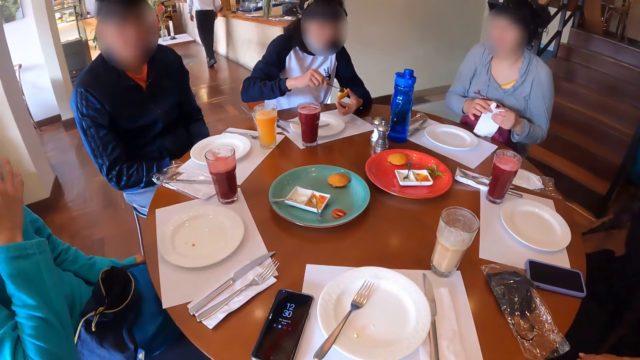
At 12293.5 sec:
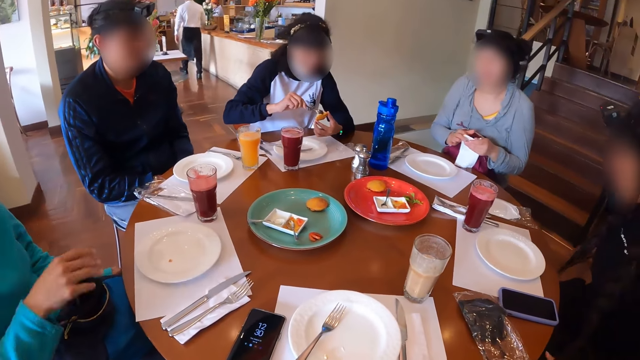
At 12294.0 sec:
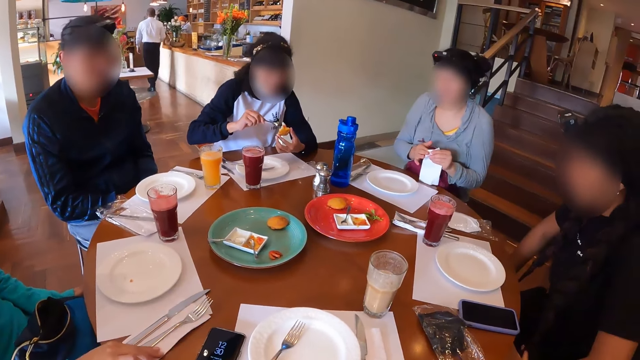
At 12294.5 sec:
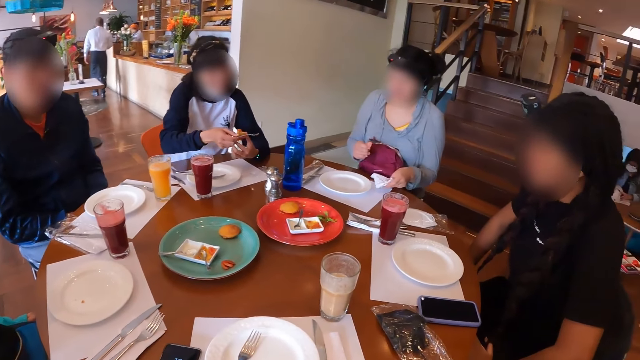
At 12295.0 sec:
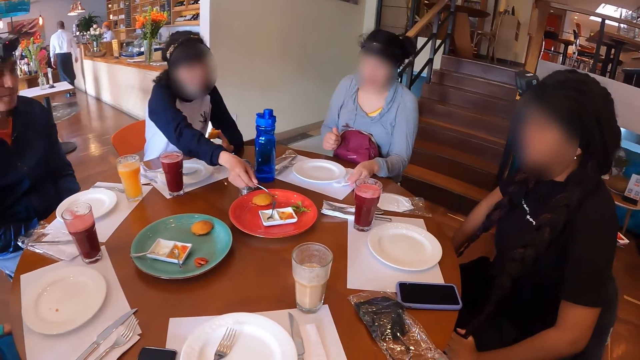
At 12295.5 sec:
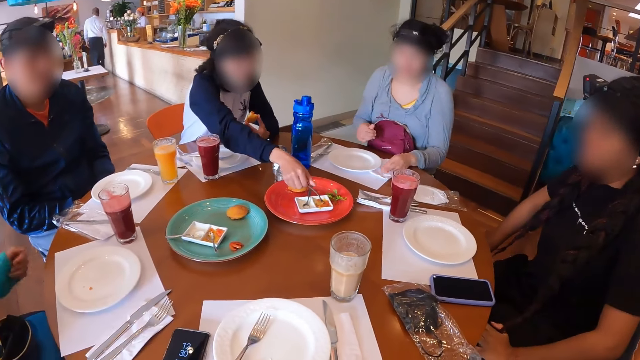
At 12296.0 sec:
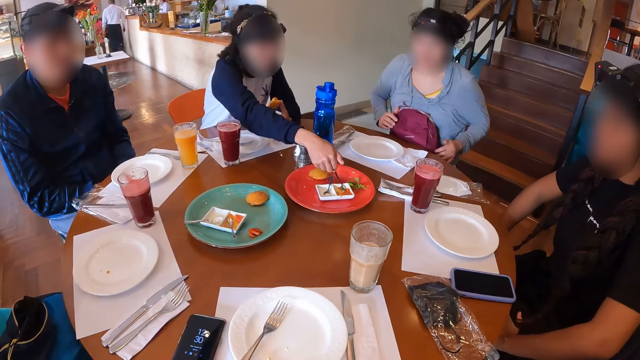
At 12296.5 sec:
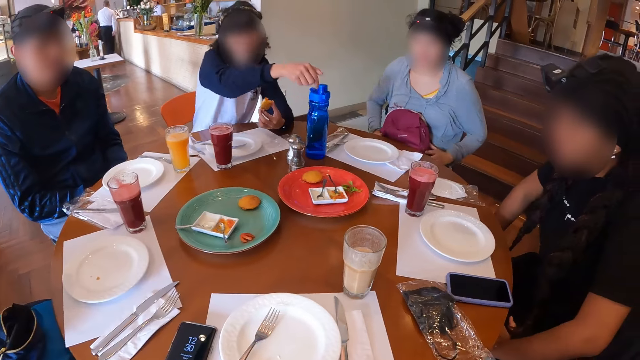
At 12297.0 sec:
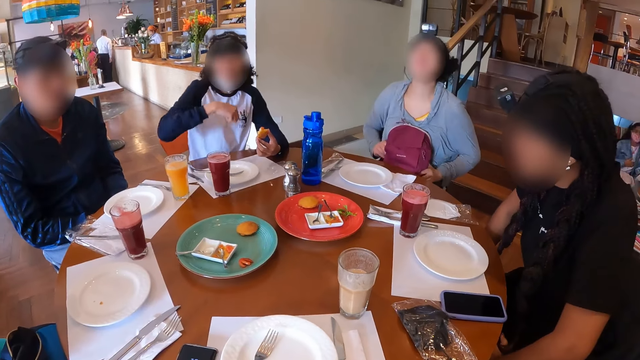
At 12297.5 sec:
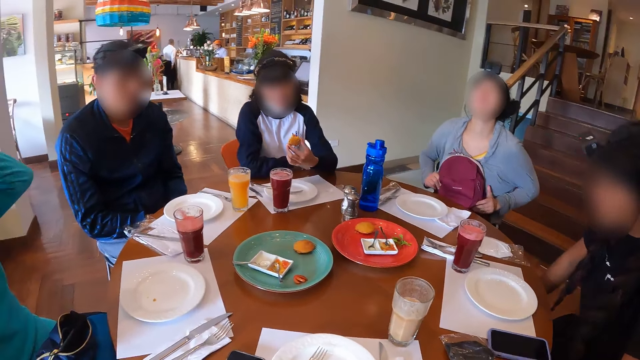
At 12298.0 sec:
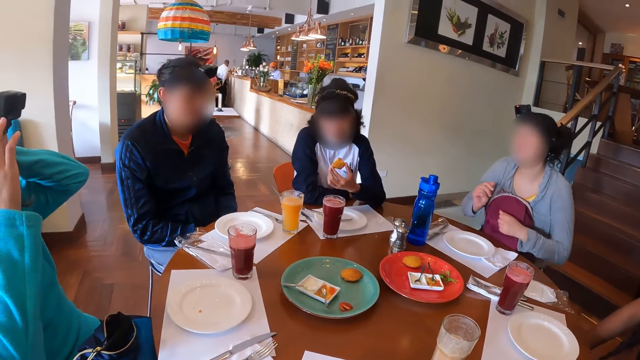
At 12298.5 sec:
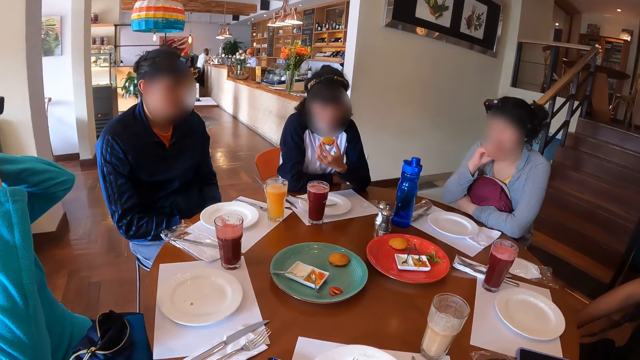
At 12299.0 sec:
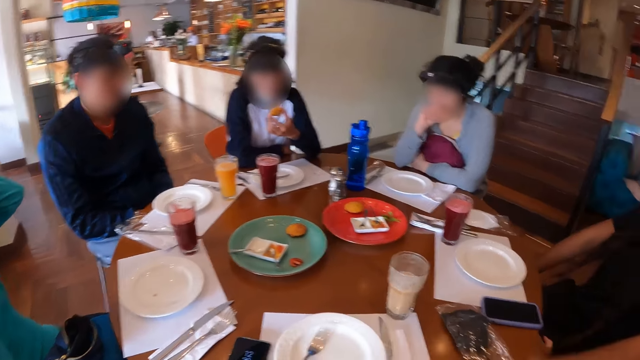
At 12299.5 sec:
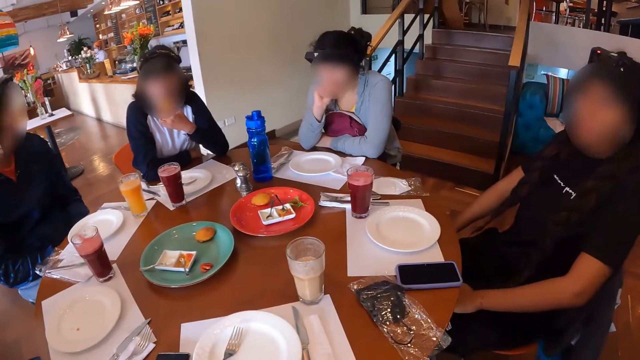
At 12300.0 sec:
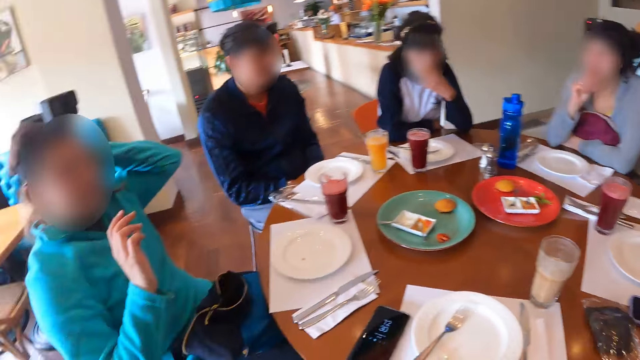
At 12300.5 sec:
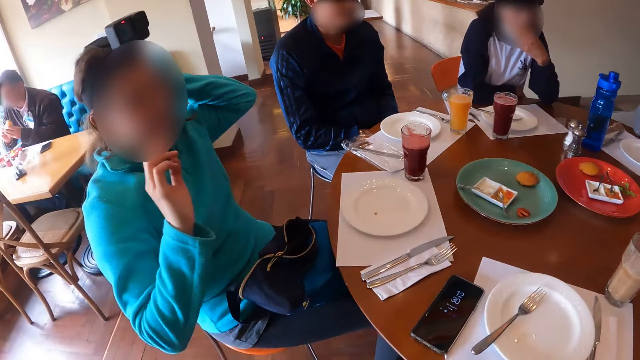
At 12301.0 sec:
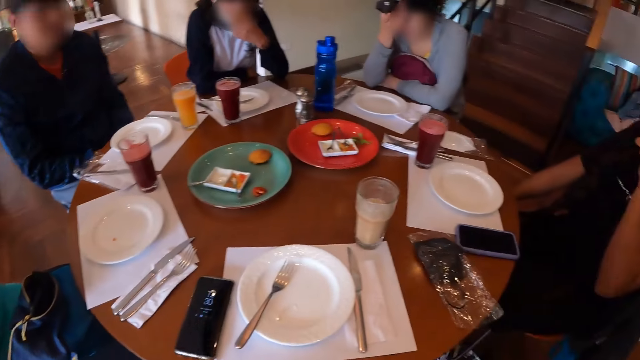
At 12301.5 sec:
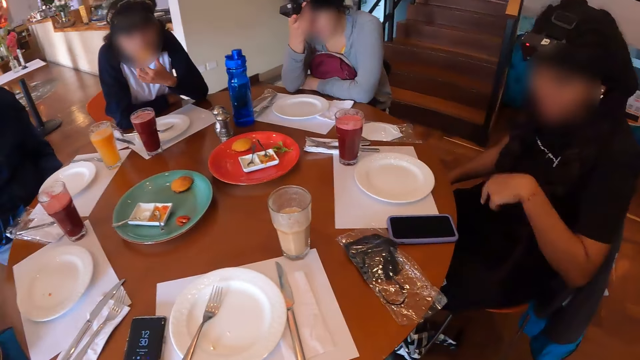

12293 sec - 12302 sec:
A woman wipes her hands and puts the serviette in her left hand on the table. Another woman drops the spoon in her right hand in the condiment container. The first woman adjusts a bag on her lap with both hands. A third woman adjusts her hair with her hands. A fourth woman moves. The second woman eats the snack in her left hand. The camera wearer looks around. The third woman interacts with a fifth woman.

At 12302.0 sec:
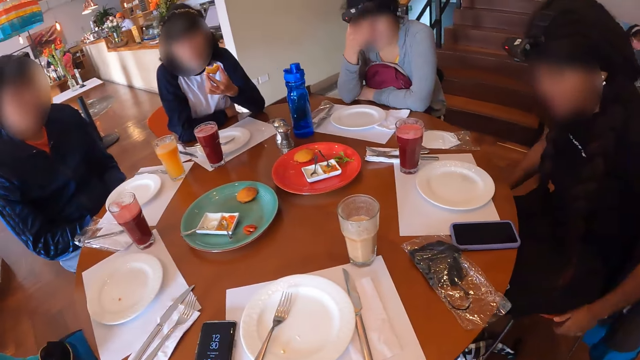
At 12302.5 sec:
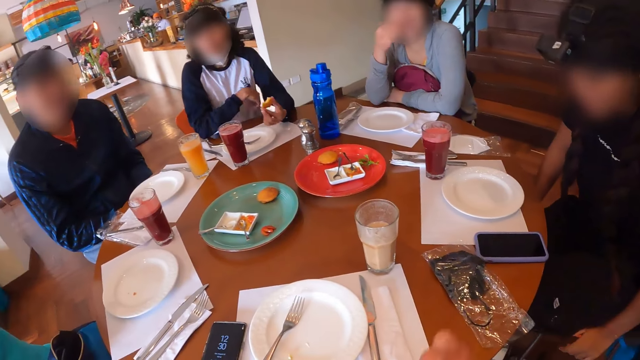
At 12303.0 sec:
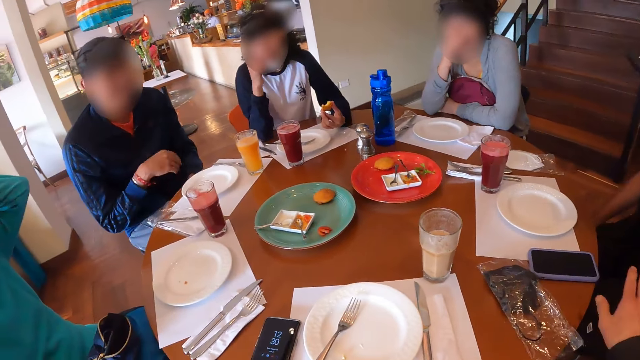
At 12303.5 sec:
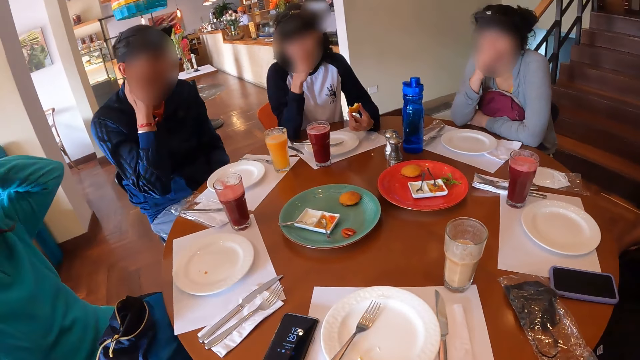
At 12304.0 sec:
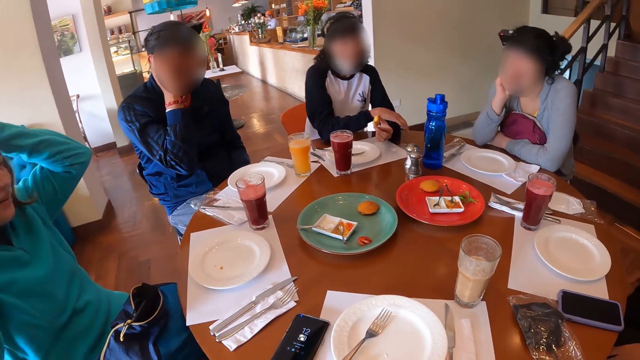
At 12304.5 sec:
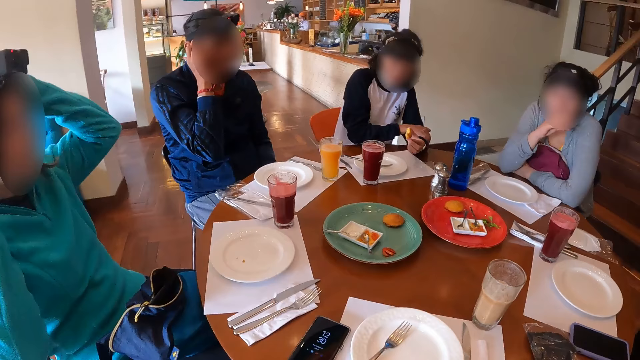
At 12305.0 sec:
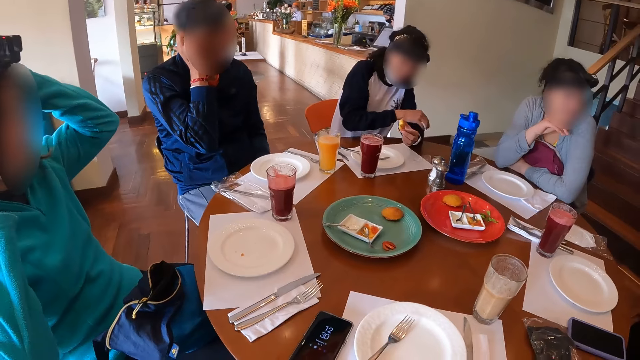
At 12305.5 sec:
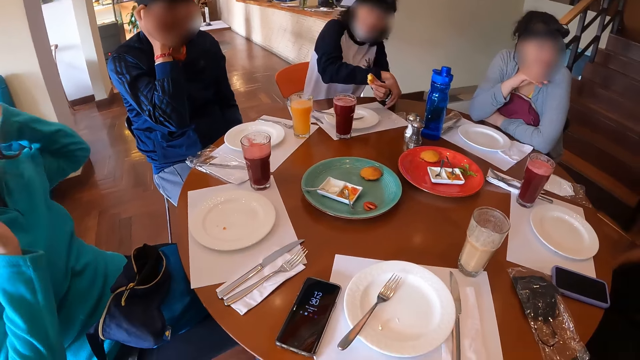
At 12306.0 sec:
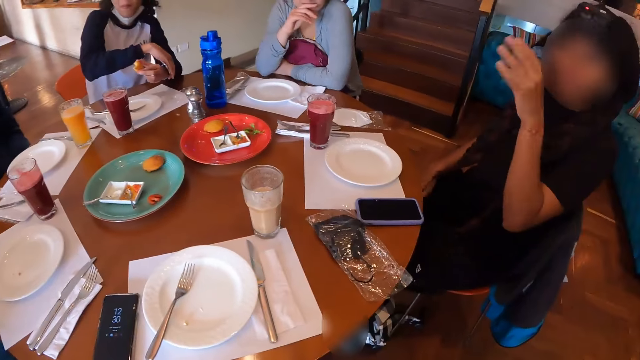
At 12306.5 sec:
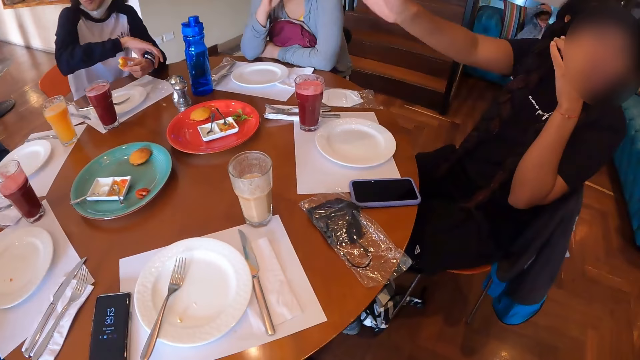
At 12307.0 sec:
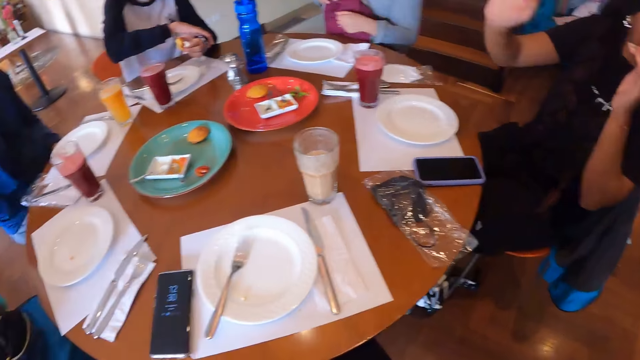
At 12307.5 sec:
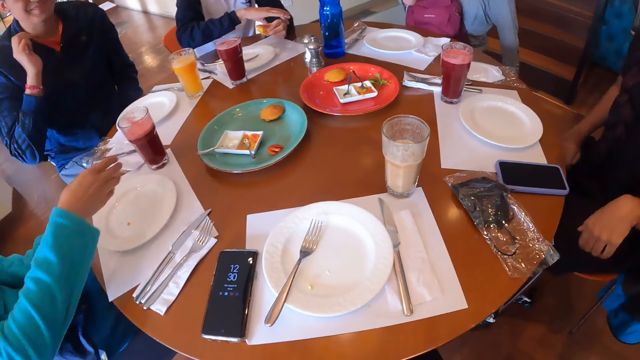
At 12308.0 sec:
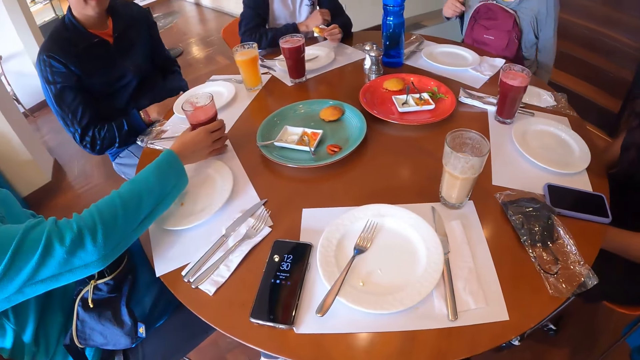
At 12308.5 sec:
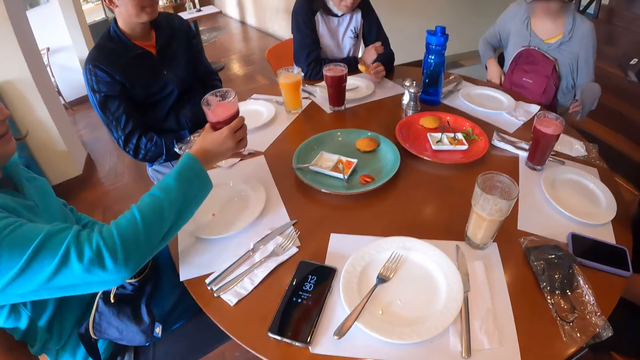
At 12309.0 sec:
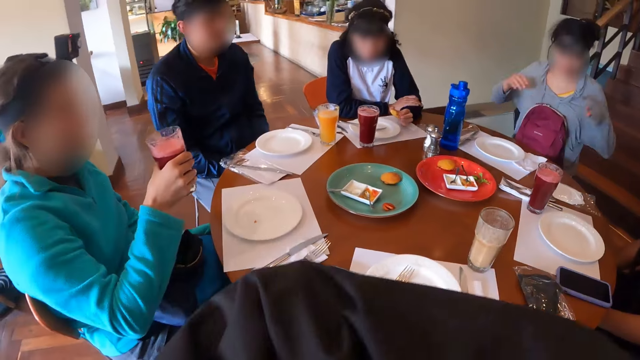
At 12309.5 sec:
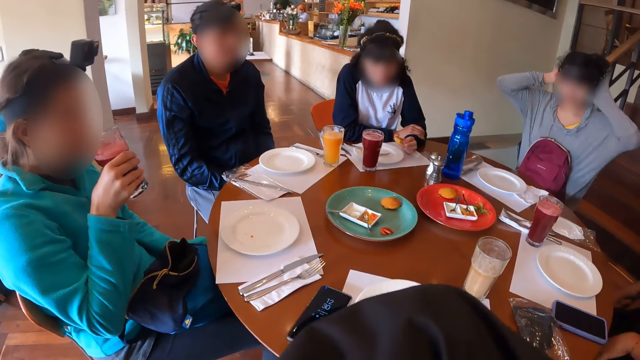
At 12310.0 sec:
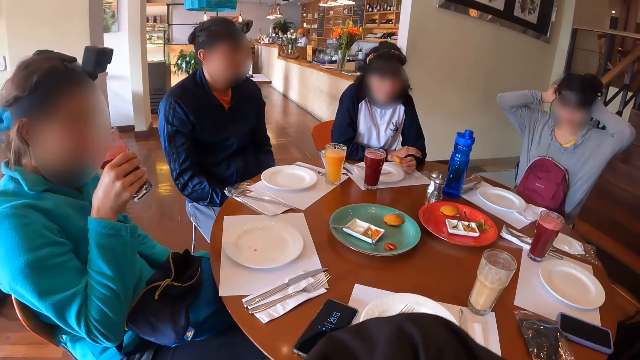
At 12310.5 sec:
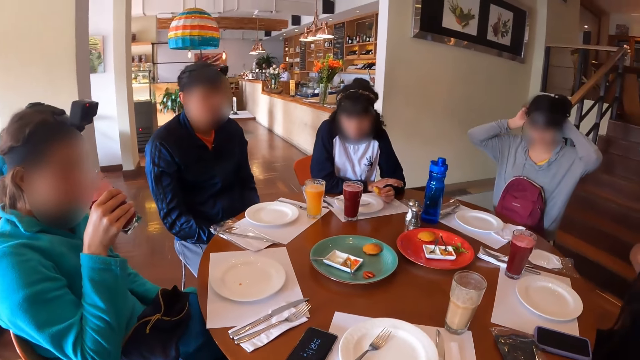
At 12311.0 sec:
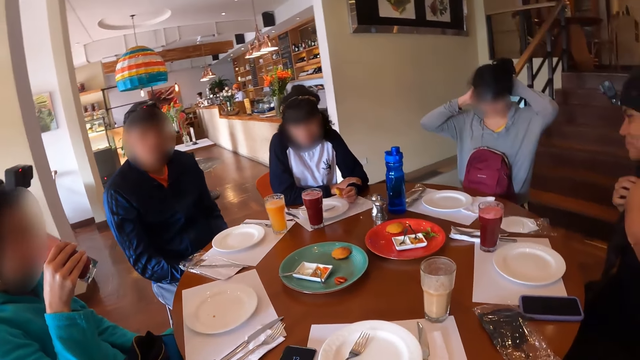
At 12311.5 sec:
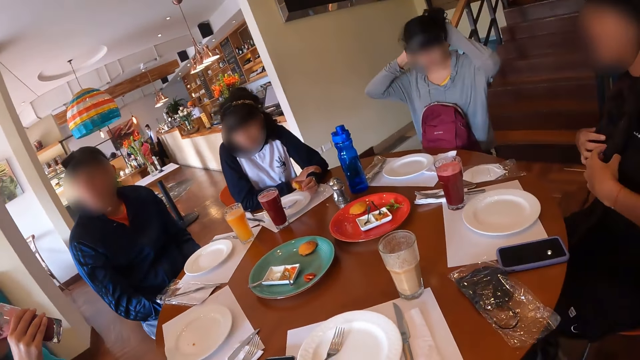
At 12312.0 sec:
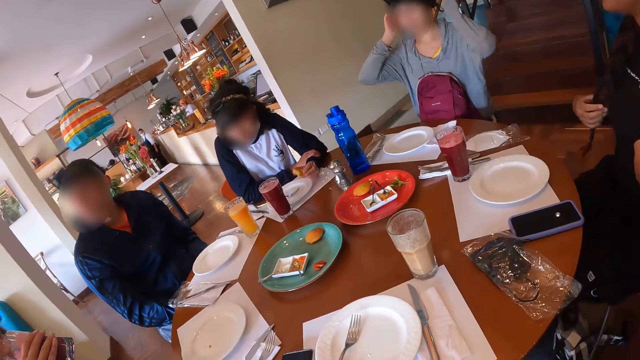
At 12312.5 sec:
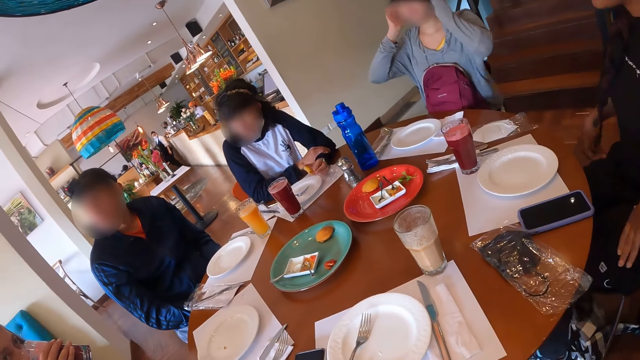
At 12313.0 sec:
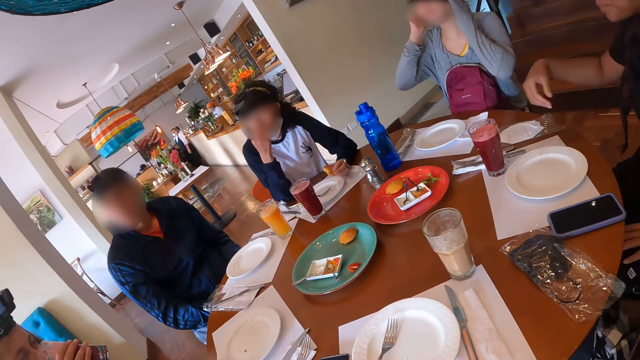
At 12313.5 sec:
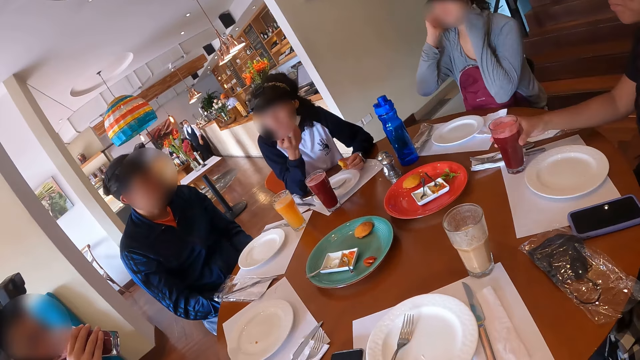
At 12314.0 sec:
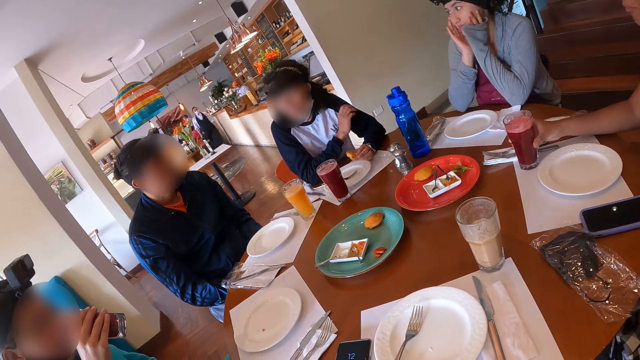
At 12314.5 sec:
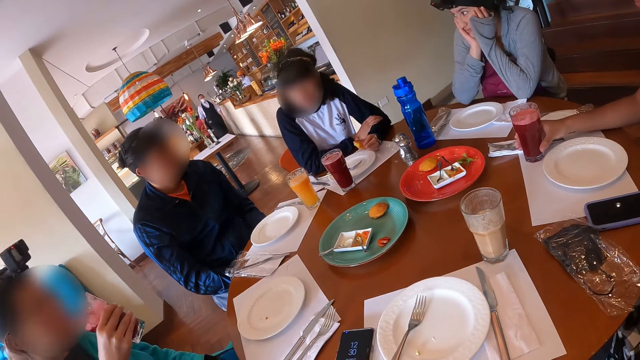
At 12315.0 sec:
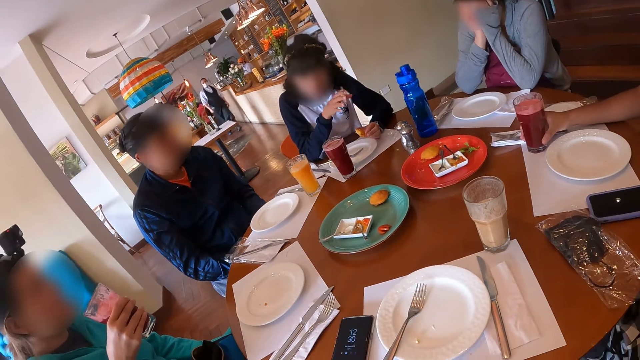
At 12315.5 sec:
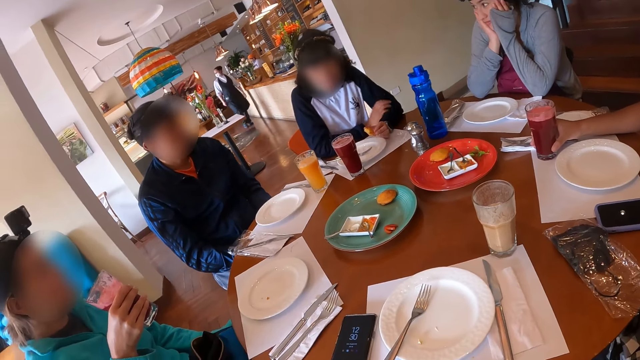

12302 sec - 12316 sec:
The camera wearer gesticulates with his right hand. A woman moves. A second woman interacts with a man. The second woman gesticulates with her right hand. The man adjusts the camera strap on his head with his right hand. The second woman adjusts a watch on her left wrist with her right hand. The first woman gesticulates with both hands and interacts with the camera wearer. A third woman picks up the cup of drink on the table with her right hand. A fourth woman adjusts the camera on her head with both hands. The third woman drinks from the cup in her right hand. The camera wearer moves a cloth. The second woman interacts with the man, the first woman, and the third woman. A fifth woman holds her hair. The first woman moves her hand. The second woman gesticulates with her right hand. The first woman picks up a cup of drink on the table with her right hand and puts her hand on the glass. The third woman interacts with the group of people.
